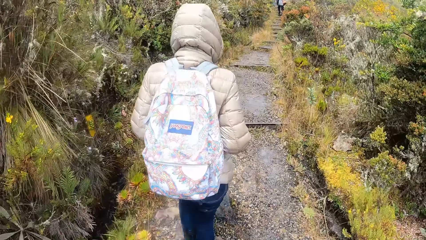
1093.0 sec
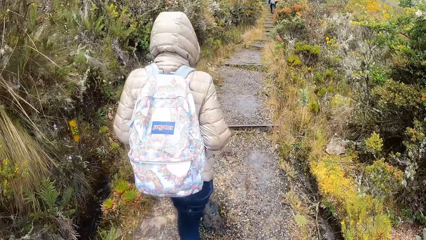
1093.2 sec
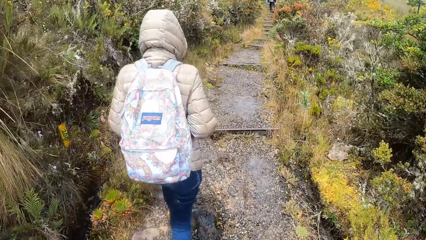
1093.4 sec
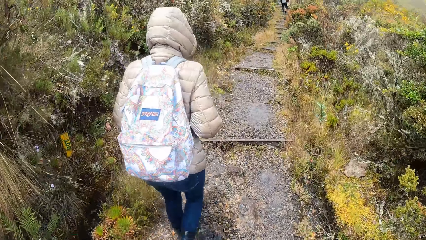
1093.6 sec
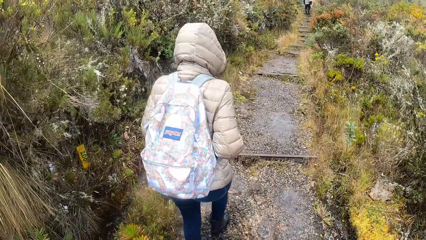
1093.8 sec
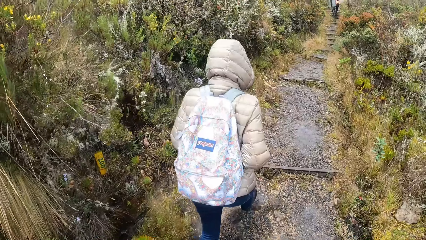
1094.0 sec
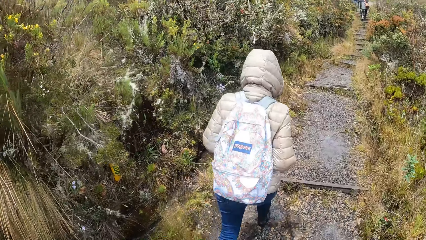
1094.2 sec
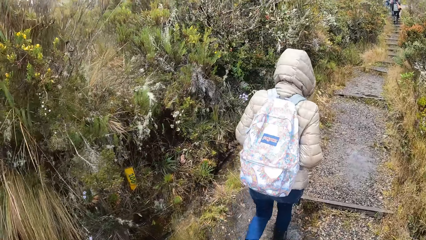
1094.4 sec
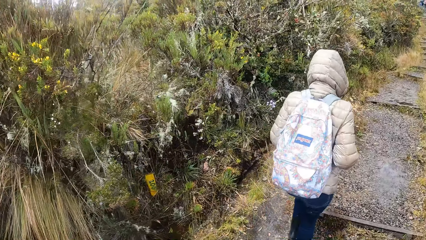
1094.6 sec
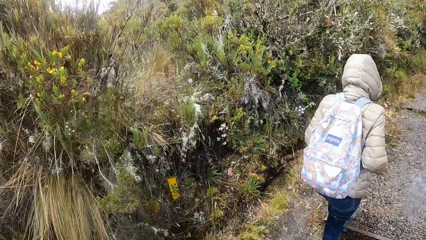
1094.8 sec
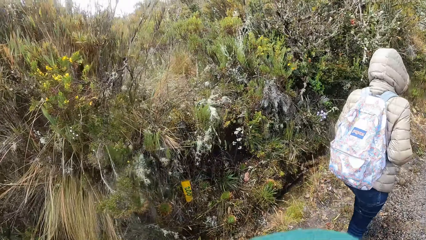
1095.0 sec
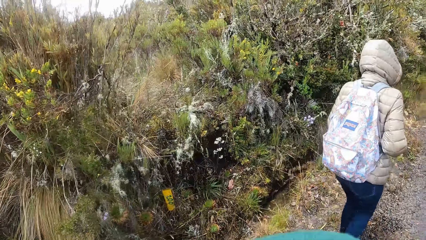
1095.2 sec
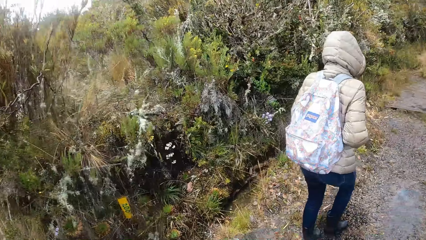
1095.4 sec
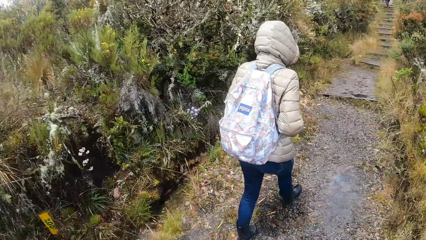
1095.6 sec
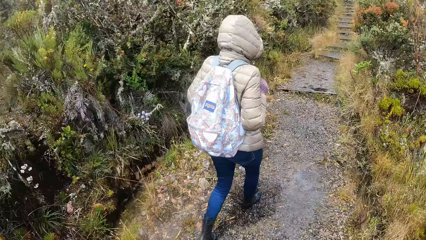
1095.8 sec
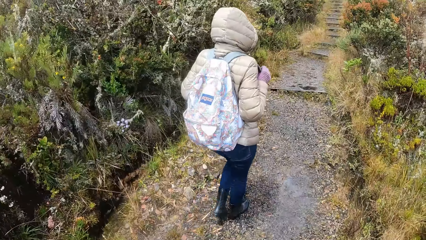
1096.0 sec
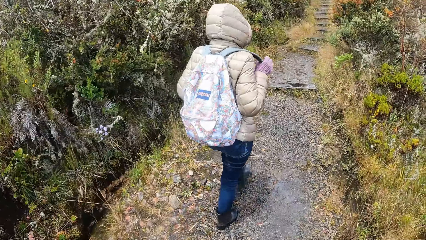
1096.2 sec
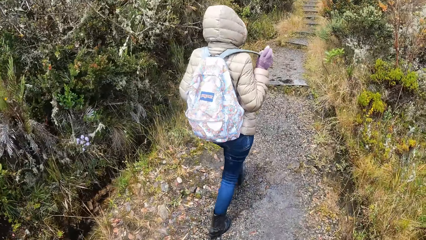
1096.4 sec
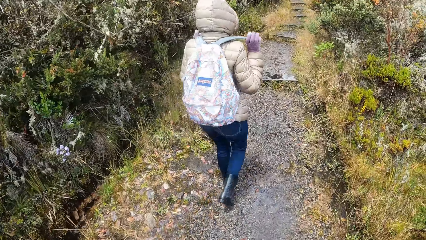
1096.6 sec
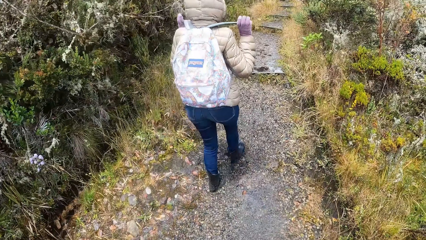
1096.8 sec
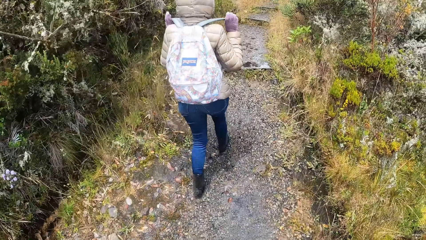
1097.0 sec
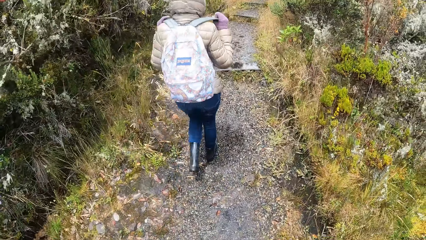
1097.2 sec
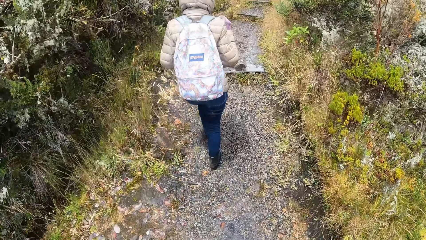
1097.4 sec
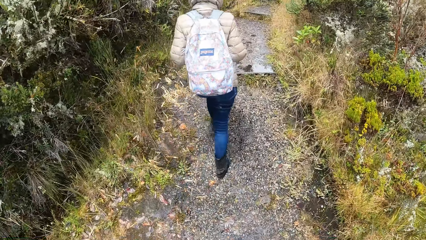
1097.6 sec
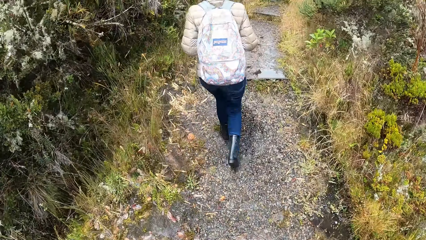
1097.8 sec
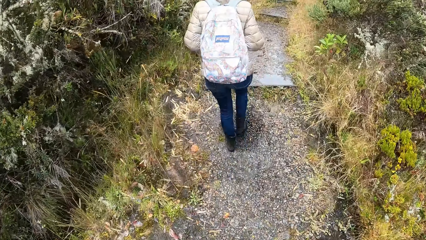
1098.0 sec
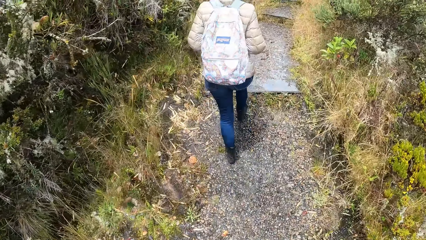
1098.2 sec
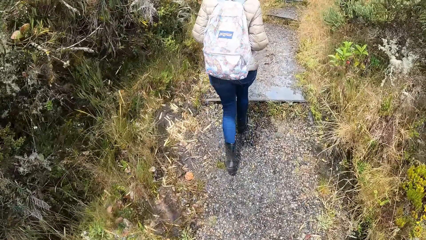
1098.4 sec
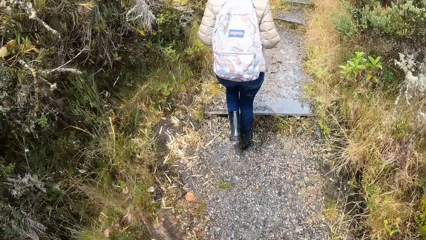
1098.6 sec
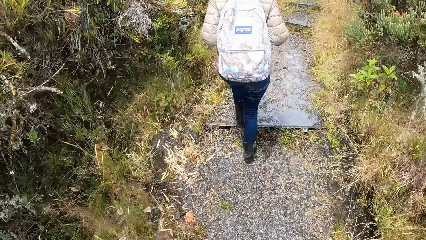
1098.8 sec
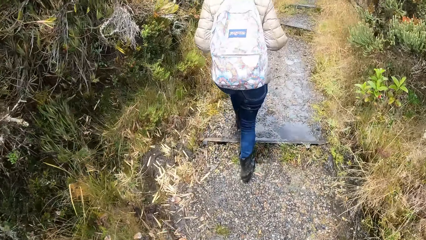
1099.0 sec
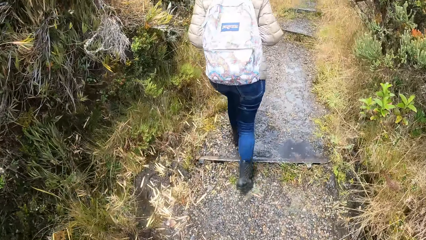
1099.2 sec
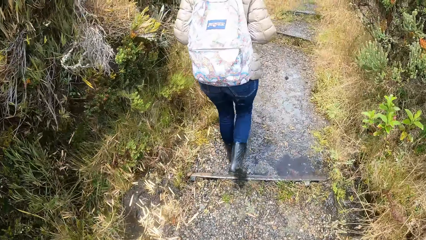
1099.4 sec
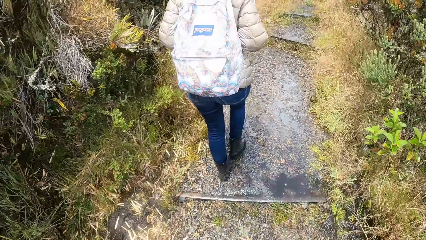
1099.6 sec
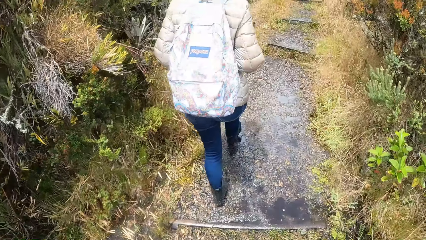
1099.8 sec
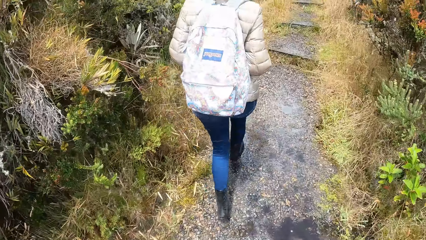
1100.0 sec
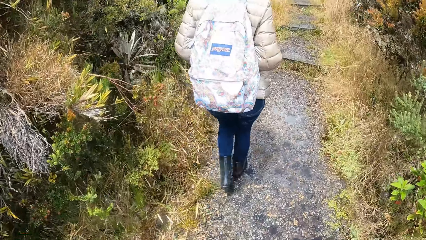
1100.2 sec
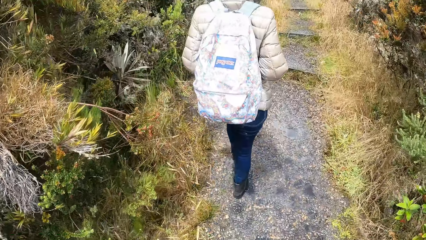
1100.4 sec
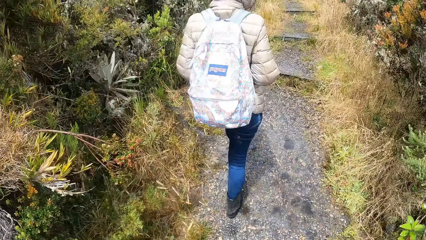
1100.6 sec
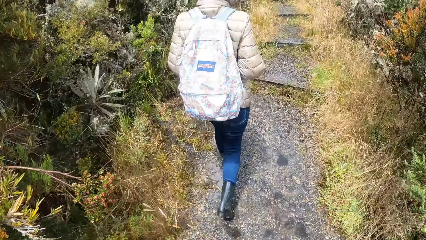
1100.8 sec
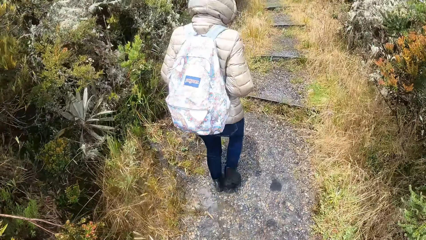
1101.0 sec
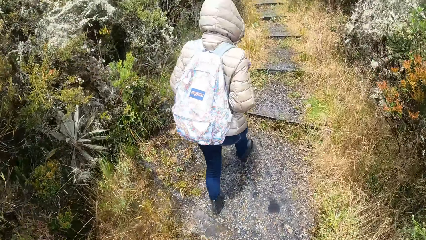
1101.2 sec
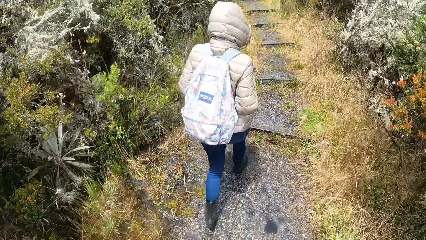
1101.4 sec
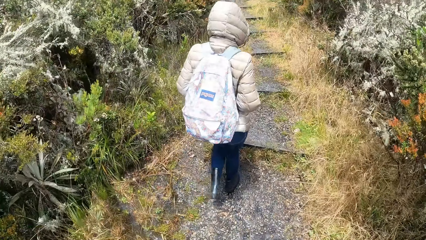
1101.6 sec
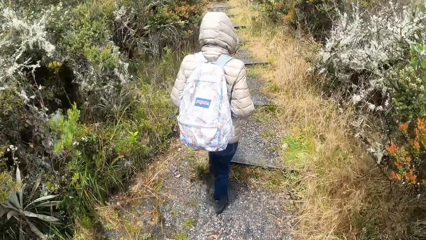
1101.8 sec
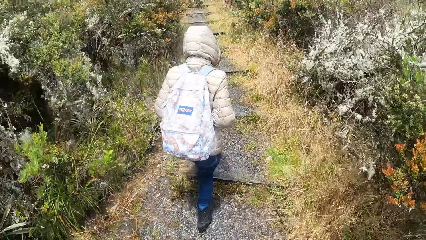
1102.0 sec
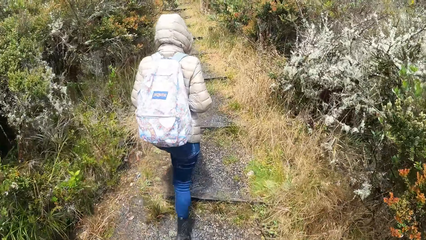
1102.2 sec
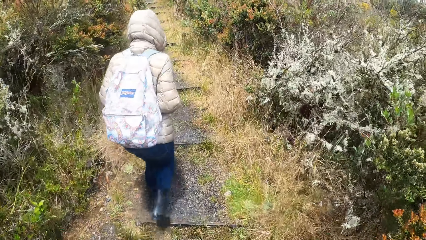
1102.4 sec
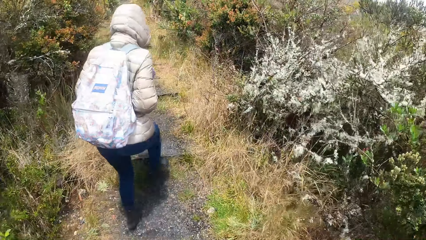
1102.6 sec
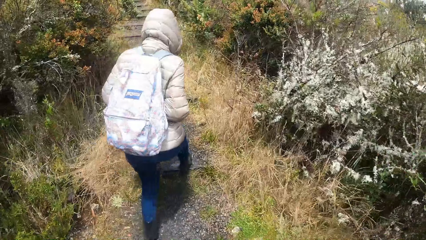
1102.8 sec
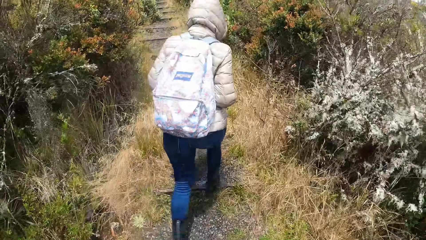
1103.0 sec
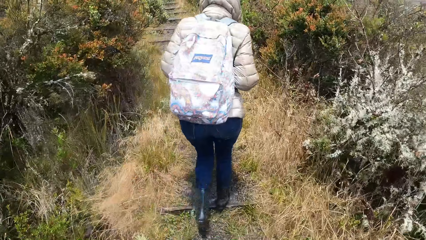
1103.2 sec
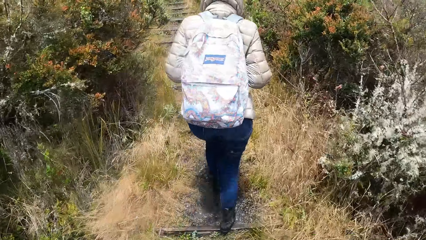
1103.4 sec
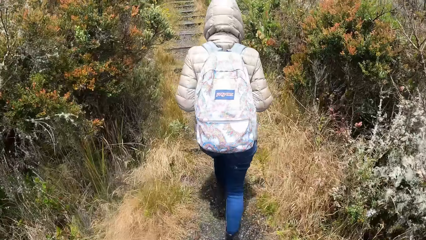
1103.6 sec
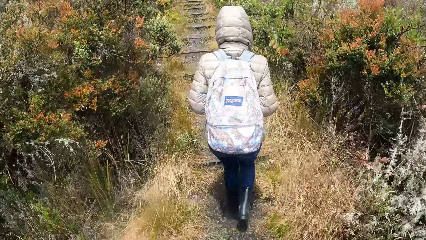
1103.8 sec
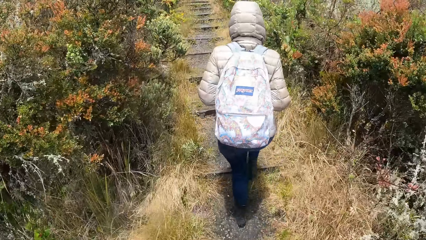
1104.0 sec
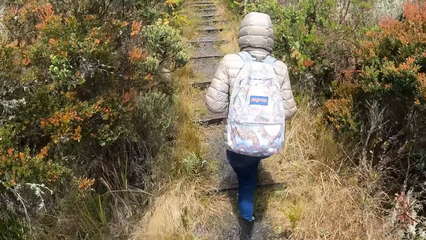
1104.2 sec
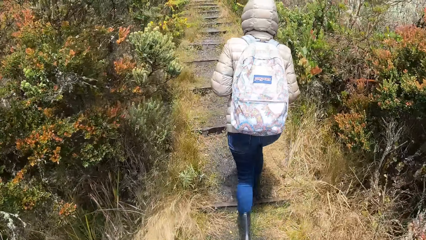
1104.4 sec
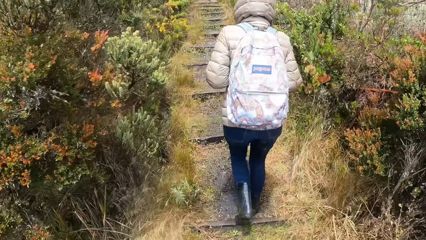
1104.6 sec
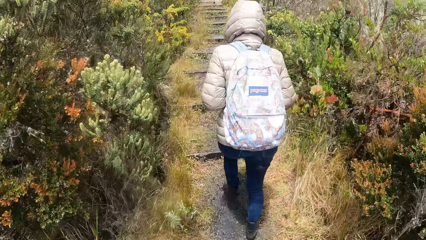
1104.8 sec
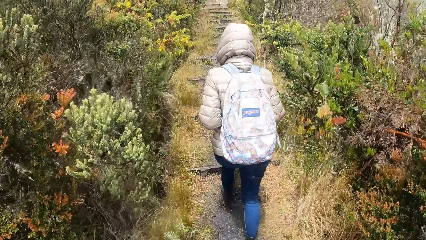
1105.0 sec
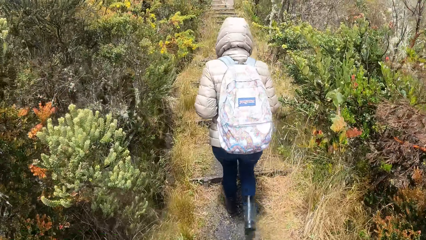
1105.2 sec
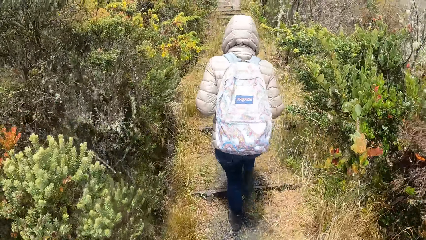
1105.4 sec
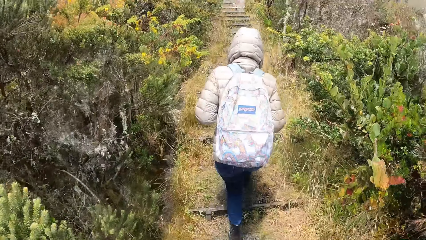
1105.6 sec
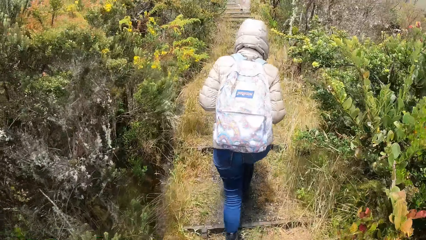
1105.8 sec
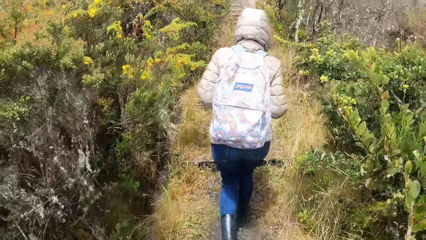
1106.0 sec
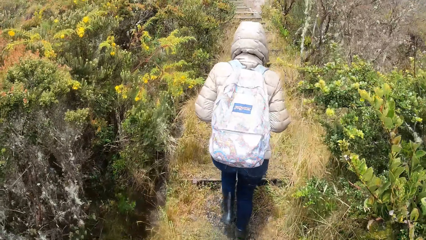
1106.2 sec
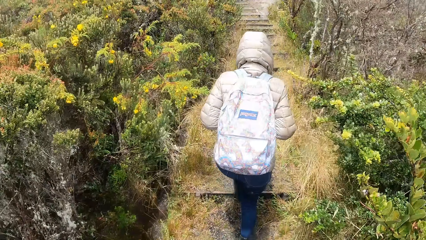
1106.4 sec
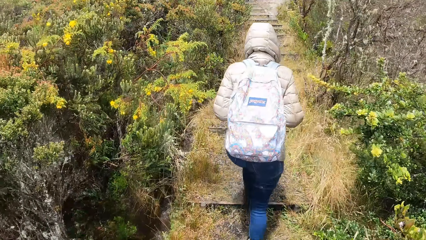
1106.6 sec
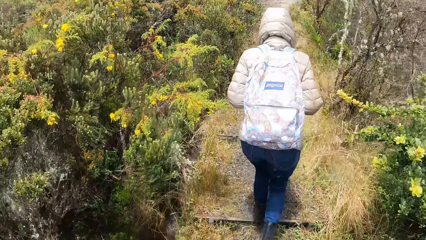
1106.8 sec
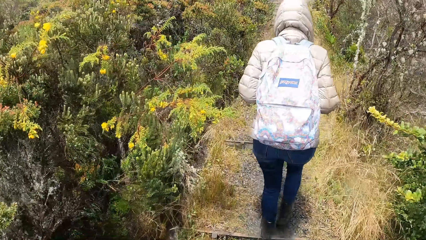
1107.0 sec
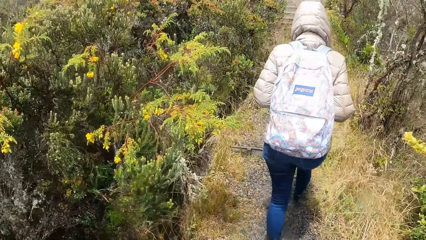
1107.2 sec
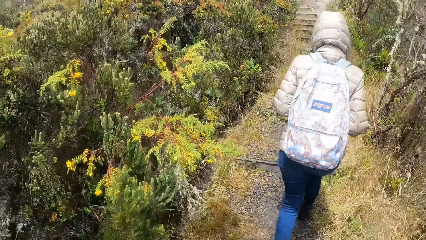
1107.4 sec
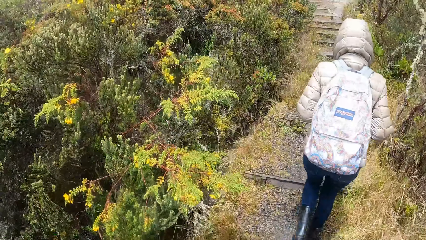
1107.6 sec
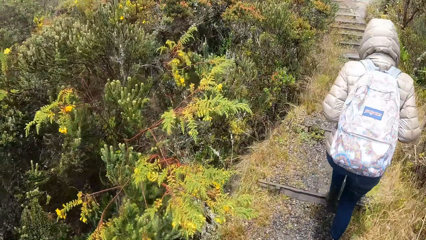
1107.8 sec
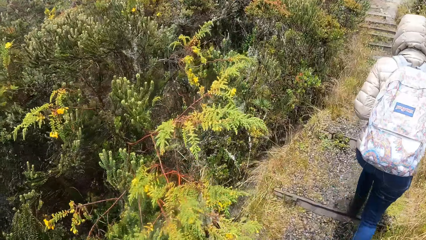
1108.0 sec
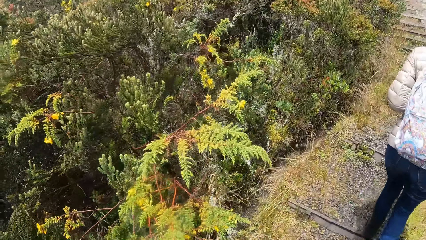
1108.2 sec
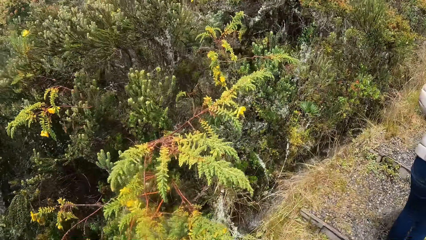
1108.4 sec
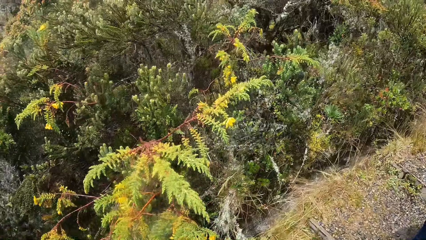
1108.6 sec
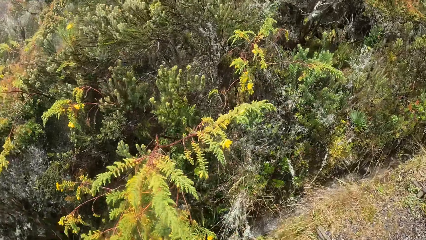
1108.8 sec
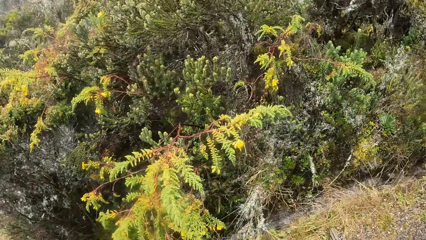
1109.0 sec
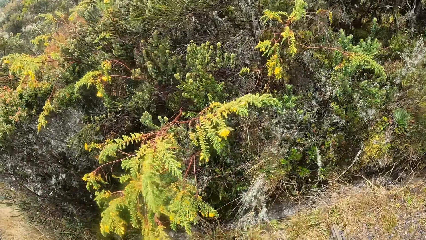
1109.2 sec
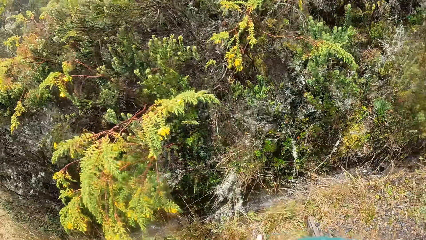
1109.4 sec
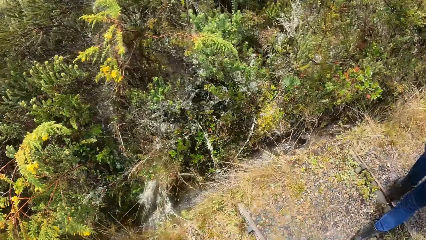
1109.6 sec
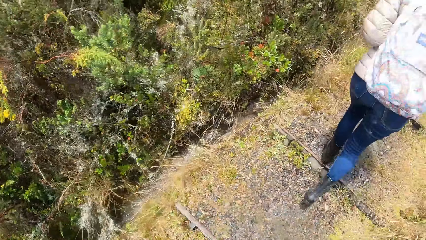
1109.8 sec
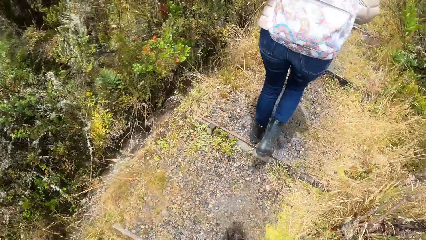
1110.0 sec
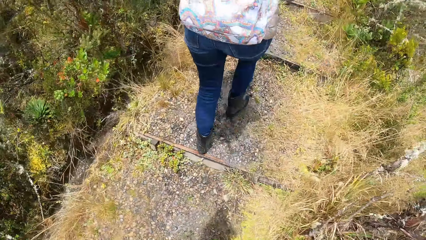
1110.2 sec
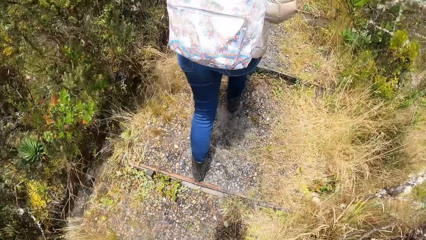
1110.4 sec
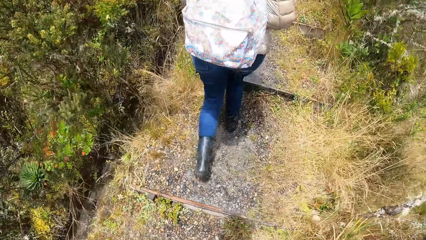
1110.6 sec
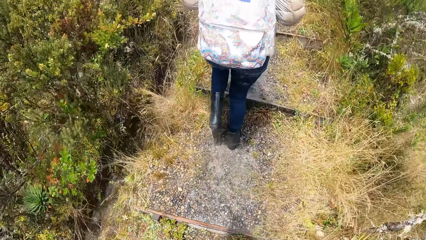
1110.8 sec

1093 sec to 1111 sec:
The camera wearer looks at the left. They look forward. They climb up the stairs. They look at the left.
